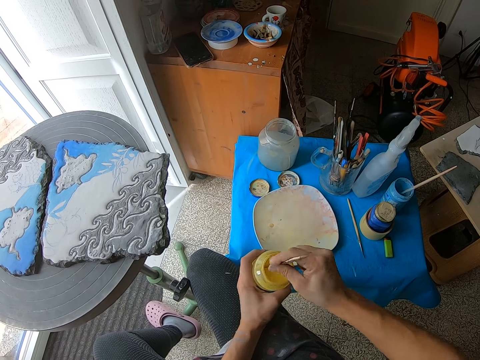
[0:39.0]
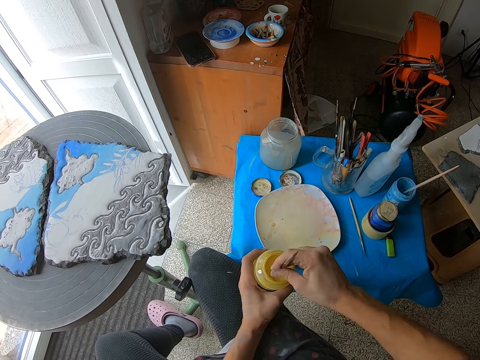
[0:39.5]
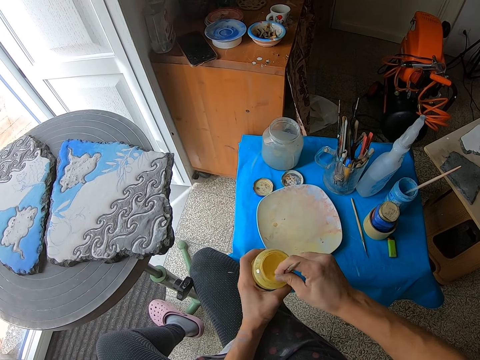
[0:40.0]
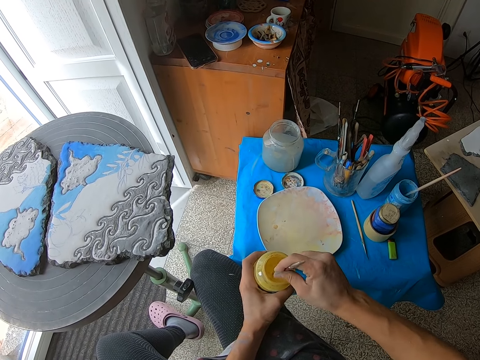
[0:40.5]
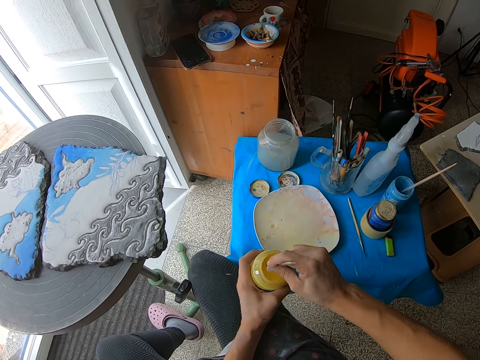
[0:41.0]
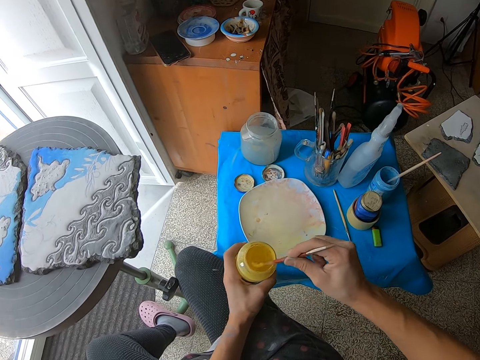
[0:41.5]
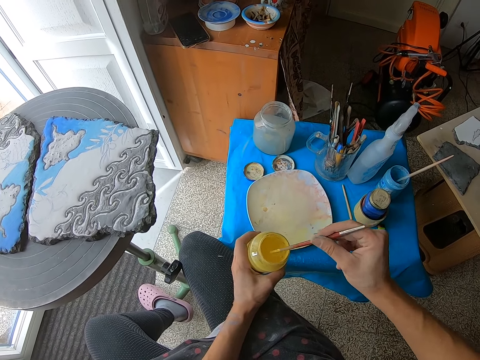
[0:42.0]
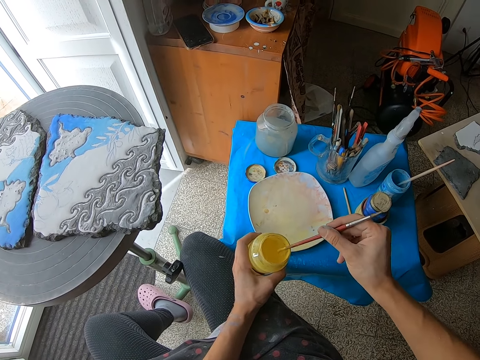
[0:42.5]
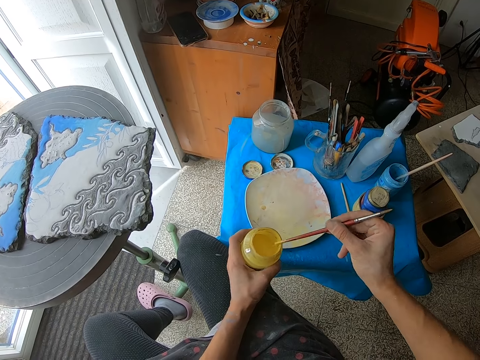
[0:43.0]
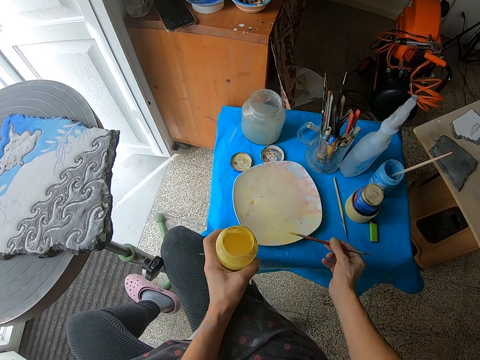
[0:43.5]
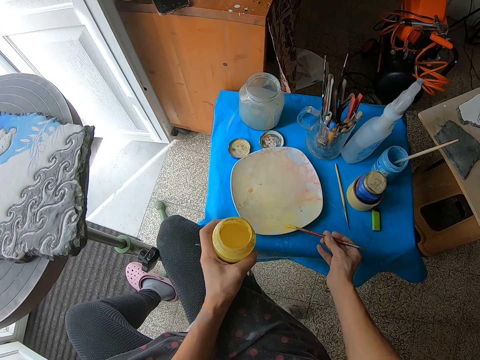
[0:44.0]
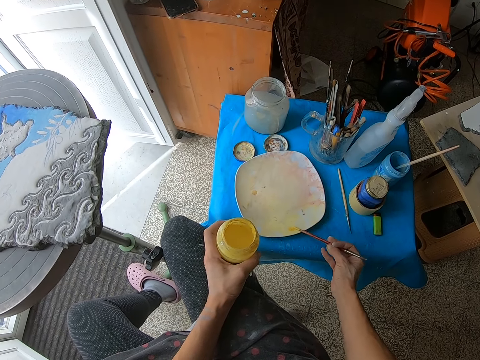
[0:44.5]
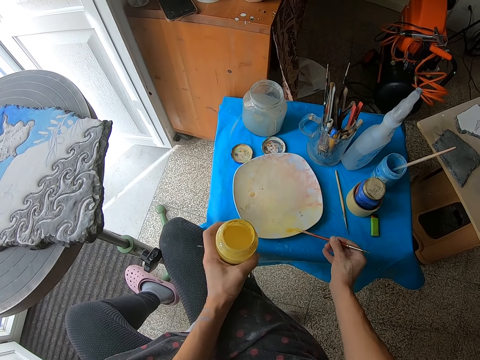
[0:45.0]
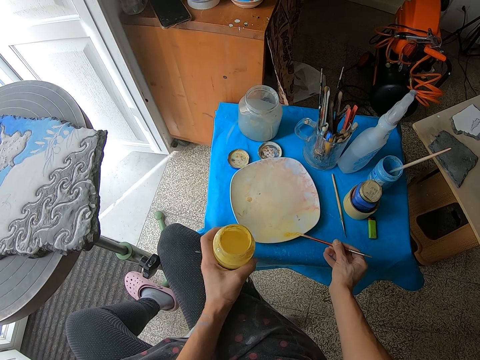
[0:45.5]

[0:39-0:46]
The camera wearer hits the mouth of the paint brush in his right hand with the jar in his left hand. He scrapes off excess paint from the brush. He puts the excess paint in the paint dish. He cleans the paint brush in his right hand on the plate on the table.

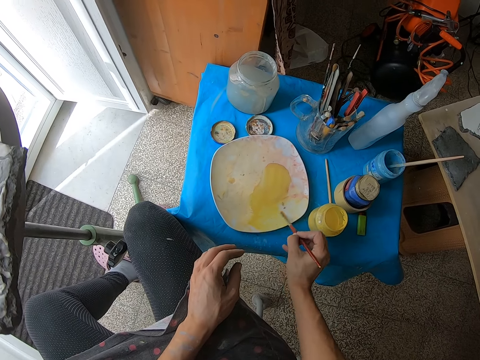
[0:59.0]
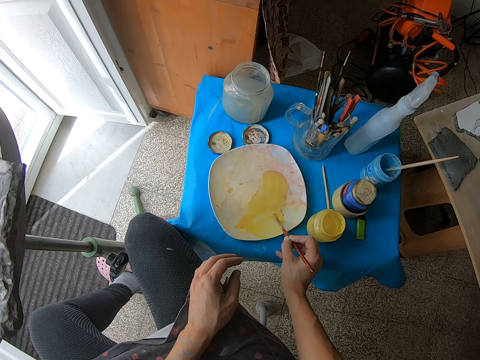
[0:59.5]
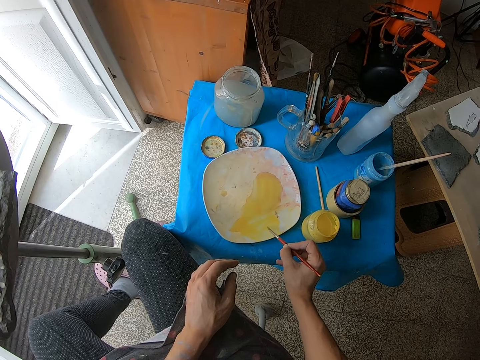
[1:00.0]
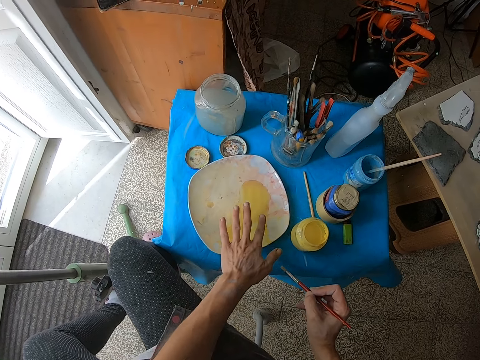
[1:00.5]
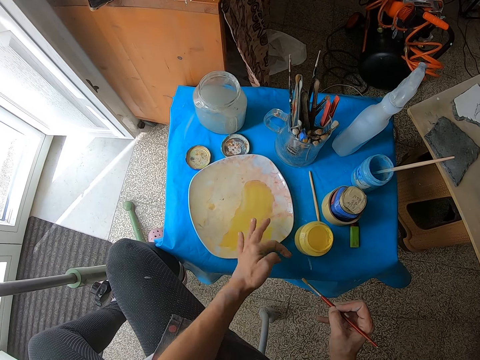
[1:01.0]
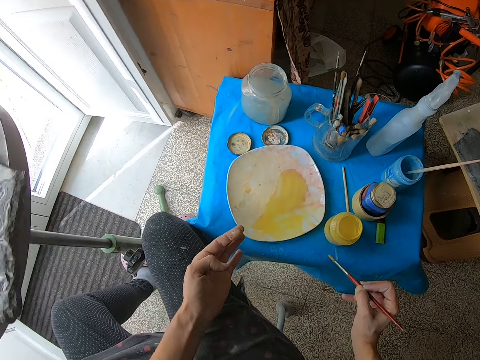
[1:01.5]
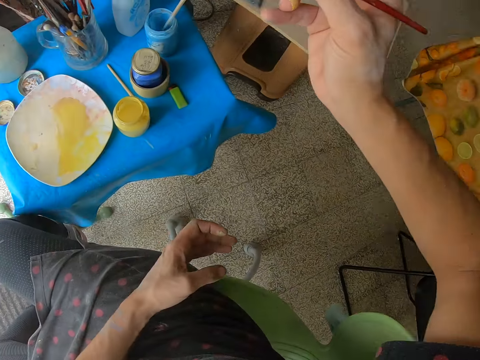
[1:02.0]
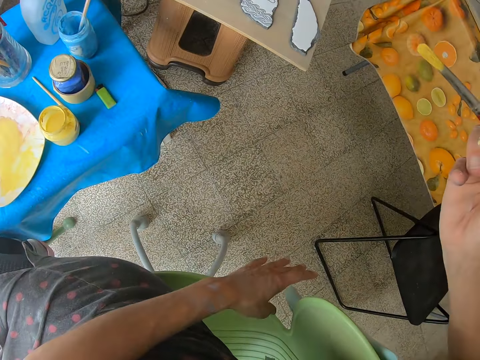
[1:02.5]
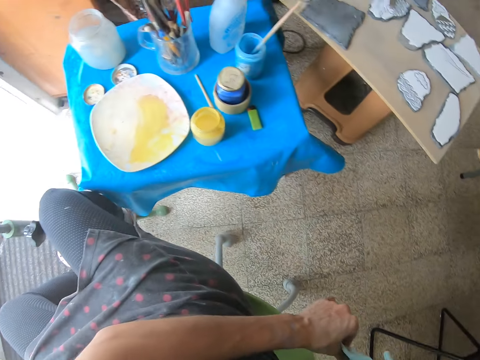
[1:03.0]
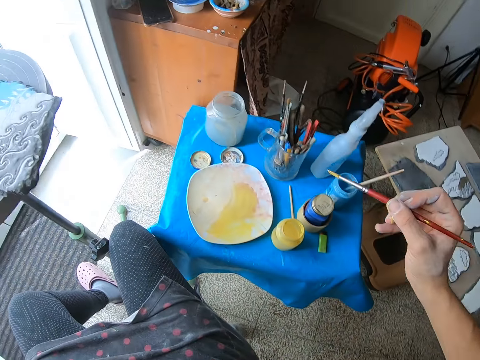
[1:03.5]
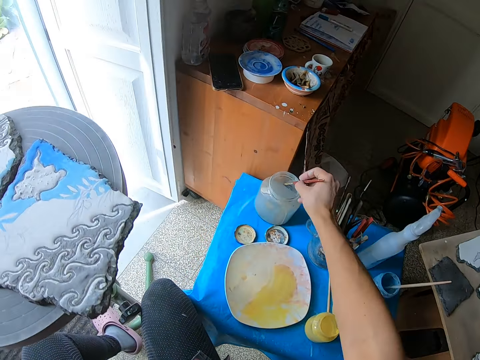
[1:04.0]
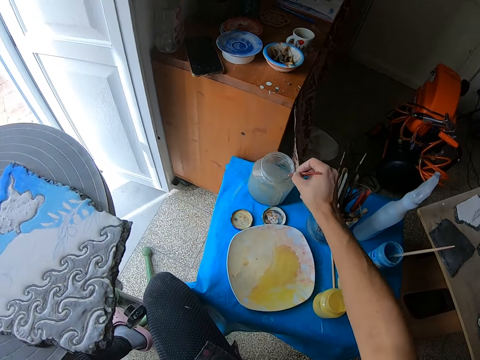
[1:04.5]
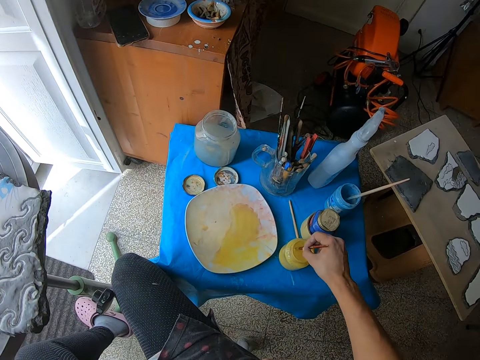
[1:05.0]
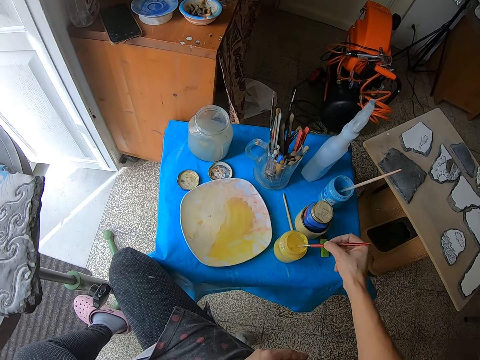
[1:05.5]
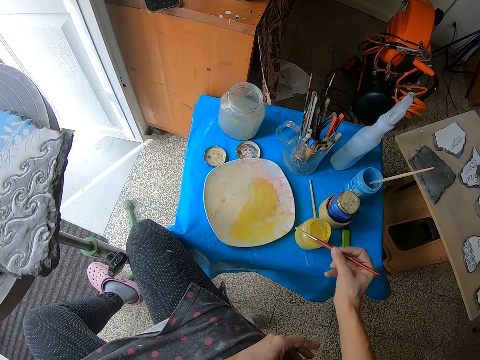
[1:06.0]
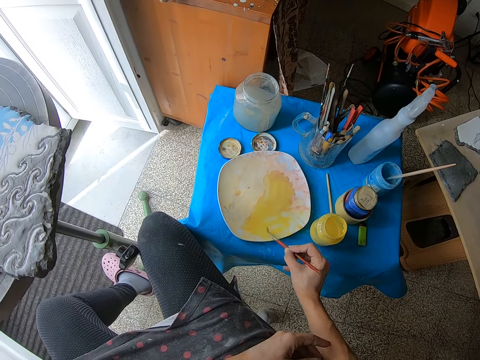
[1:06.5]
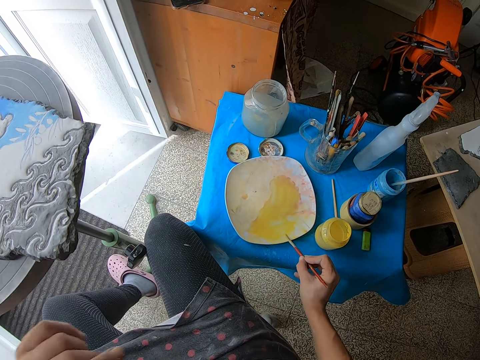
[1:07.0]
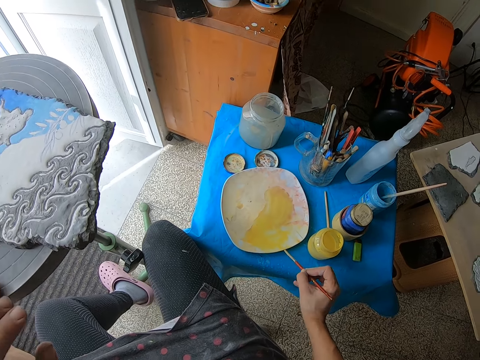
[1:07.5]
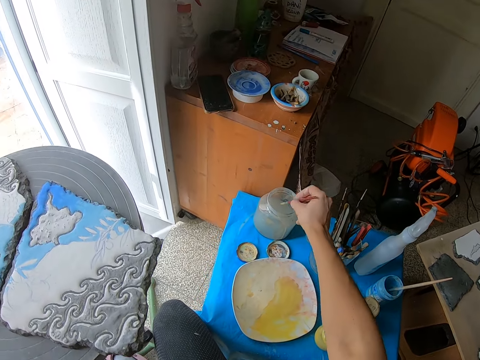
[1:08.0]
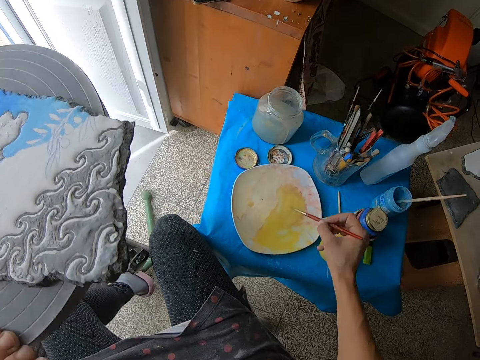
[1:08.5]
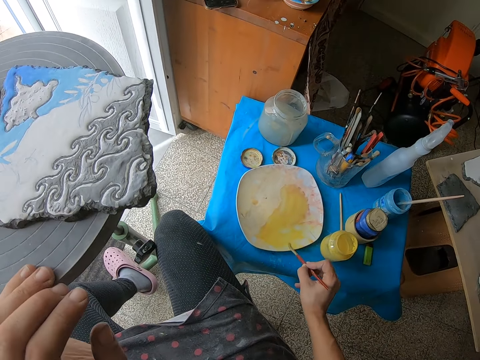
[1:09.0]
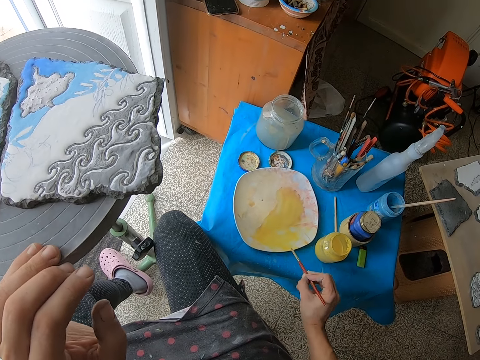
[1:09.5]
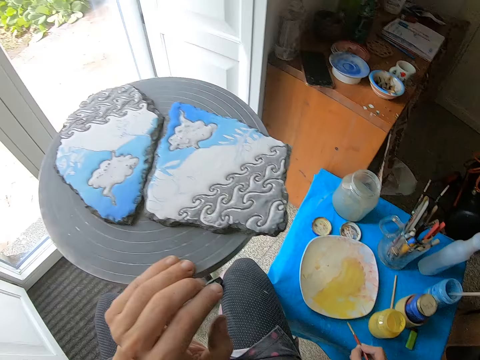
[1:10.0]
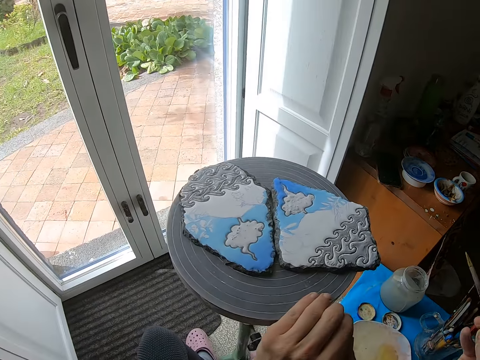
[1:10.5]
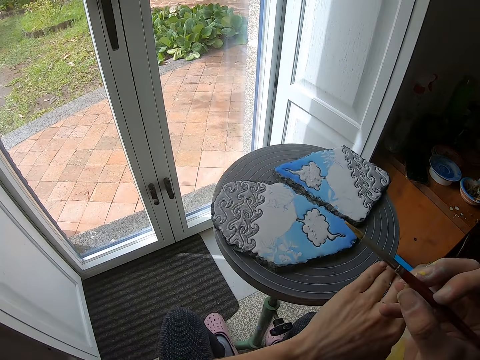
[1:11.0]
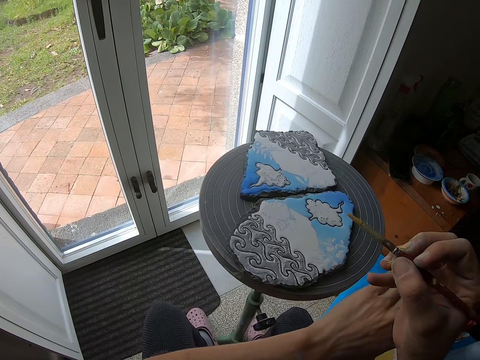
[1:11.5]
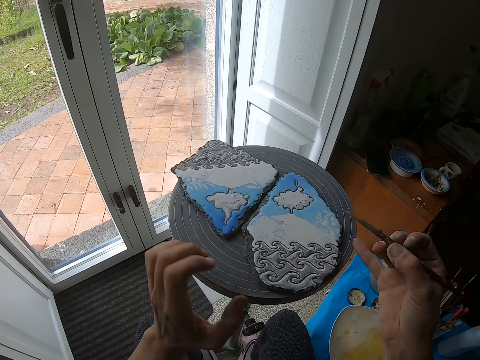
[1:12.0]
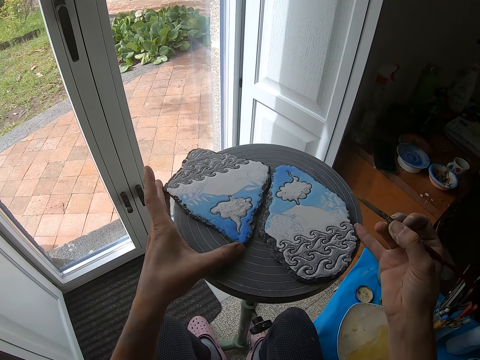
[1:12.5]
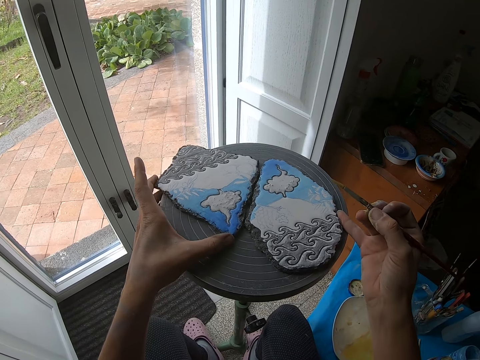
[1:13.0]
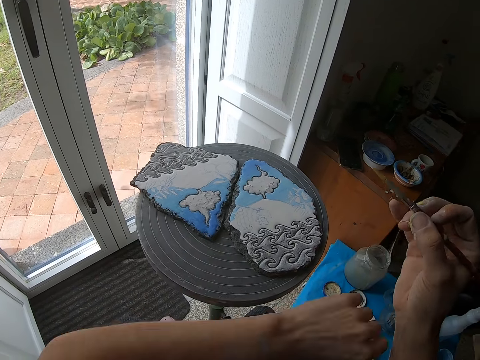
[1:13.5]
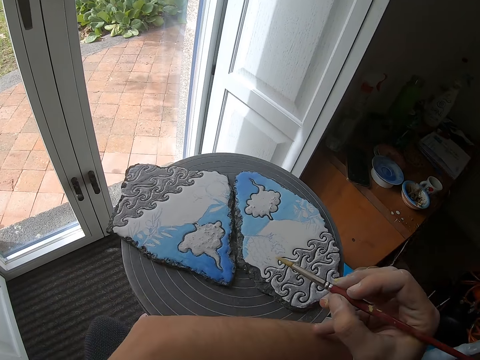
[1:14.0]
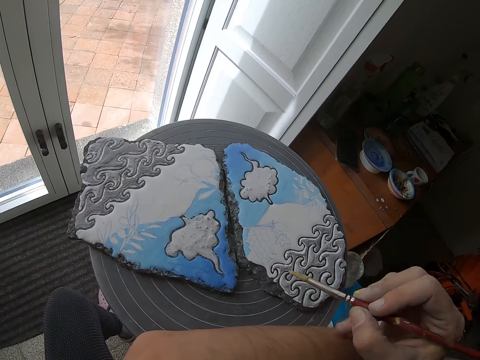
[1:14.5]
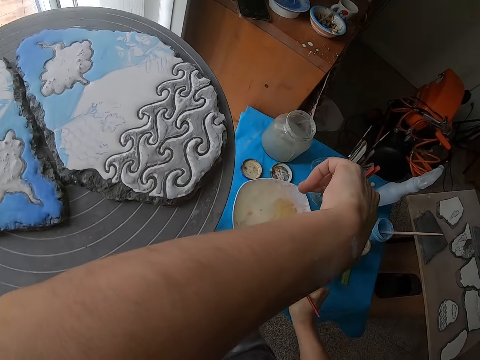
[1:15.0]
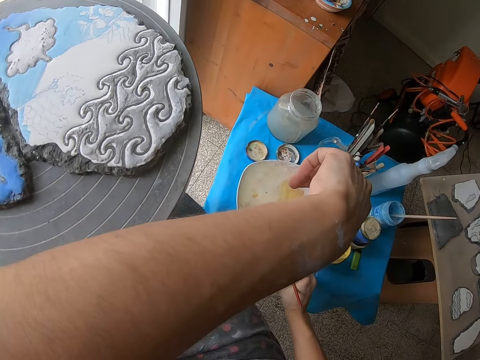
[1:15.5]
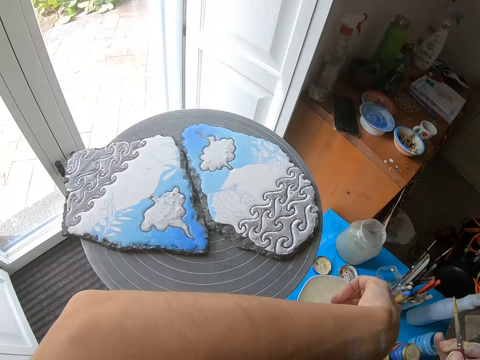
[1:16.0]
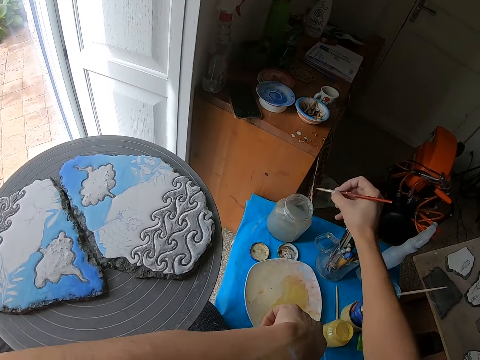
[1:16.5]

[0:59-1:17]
The camera wearer touches the paint. He cleans the top of the plate with his left hand. He cleans his left hand at the back of a chair. He puts the paint brush in his right hand in the plastic jar on the table. He puts the paint brush in the jar on the table with his right hand. He cleans the paintbrush on the plate with his right hand. He stirs the paint. He puts the paint brush in his right hand in the plastic jar on the table. He stirs the paint. He cleans the paint brush on the plate with his right hand. He turns a table top with his left hand. He drags the carving on the table. He adjusts a pottery piece on the table with his left hand. He takes some paint with the paint brush in his right hand from the plate on the table.

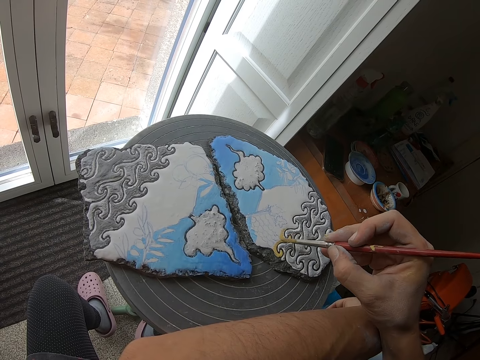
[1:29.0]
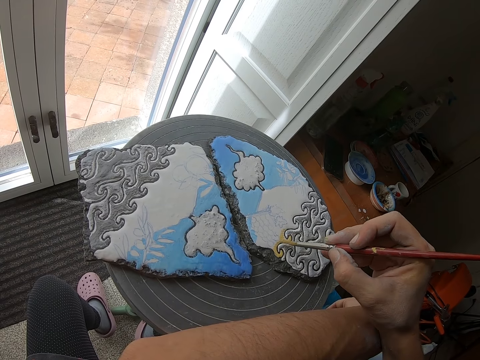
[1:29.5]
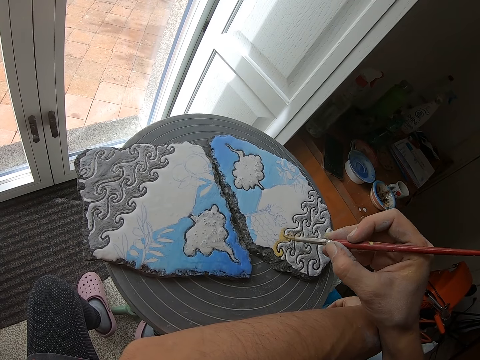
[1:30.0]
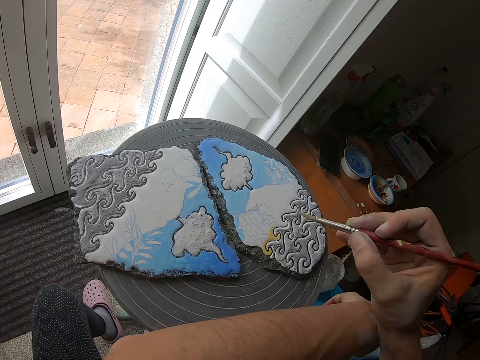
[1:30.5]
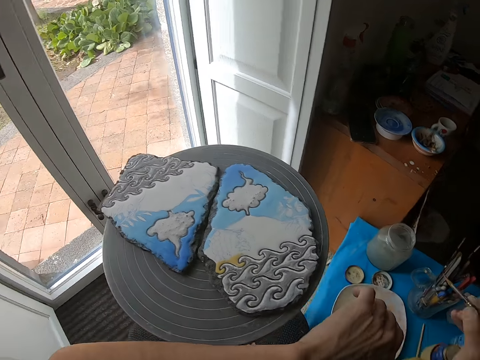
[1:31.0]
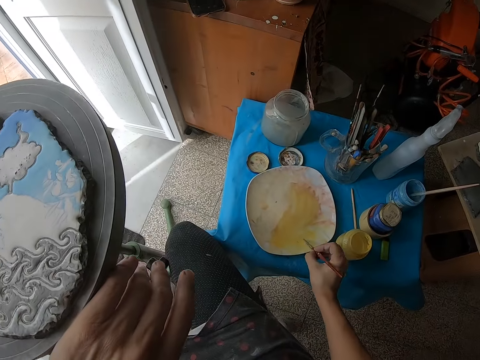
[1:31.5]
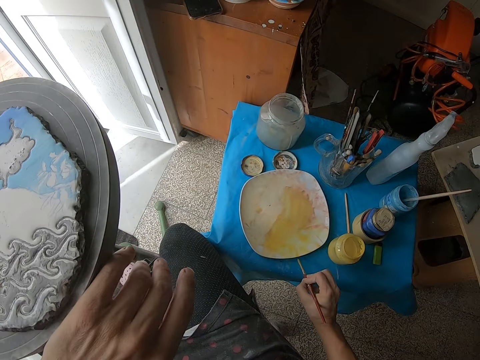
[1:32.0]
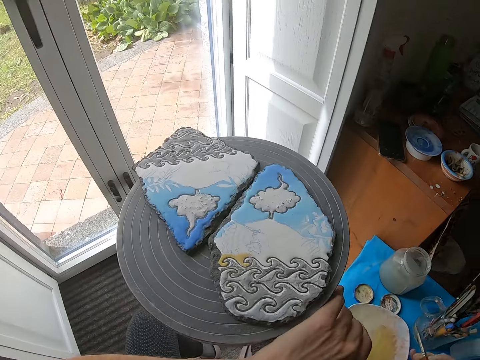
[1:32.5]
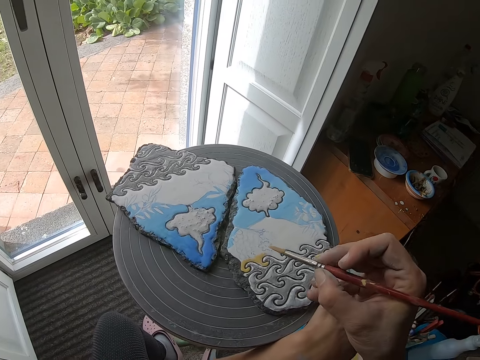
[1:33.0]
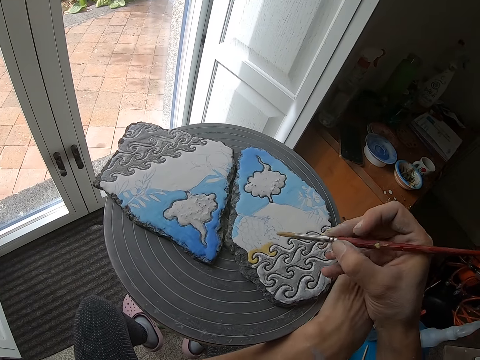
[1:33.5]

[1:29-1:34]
The camera wearer turns the table top with his left hand. He stirs the paint. He takes some paint with the paint brush in his right hand from the plate on the table.
